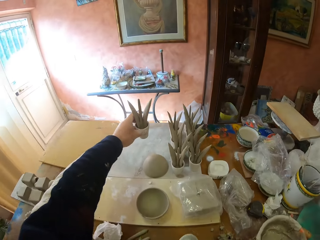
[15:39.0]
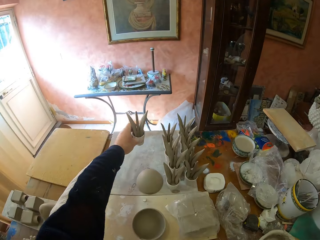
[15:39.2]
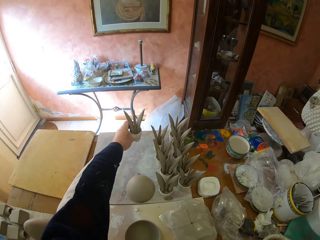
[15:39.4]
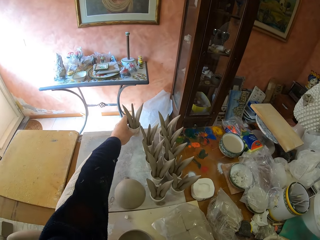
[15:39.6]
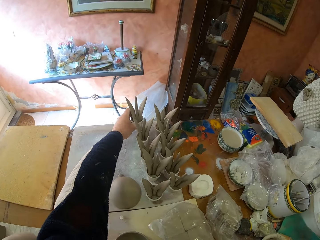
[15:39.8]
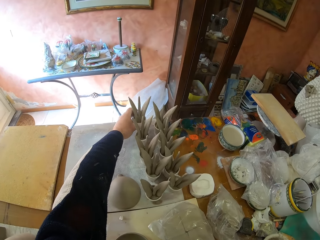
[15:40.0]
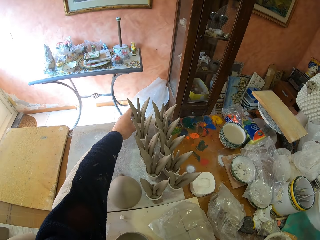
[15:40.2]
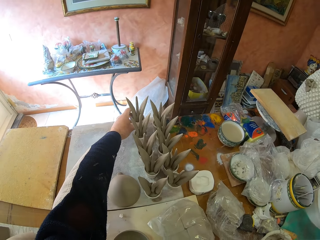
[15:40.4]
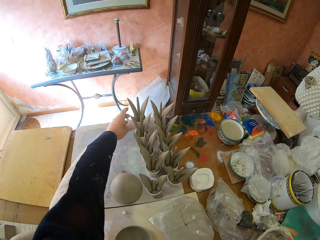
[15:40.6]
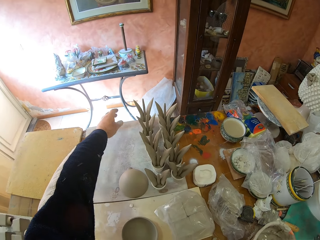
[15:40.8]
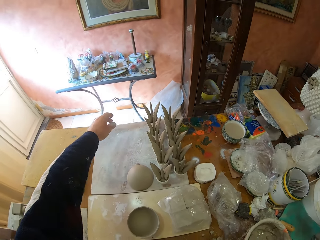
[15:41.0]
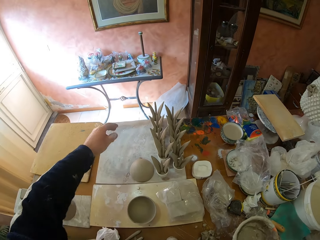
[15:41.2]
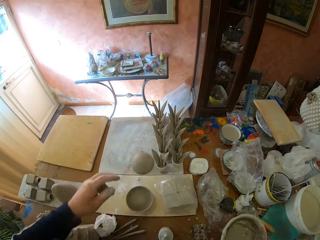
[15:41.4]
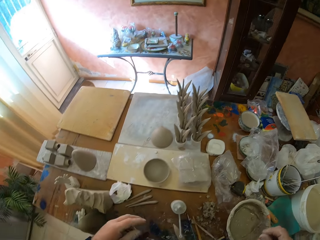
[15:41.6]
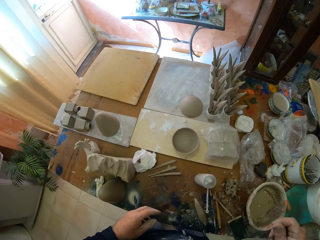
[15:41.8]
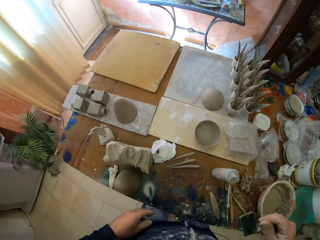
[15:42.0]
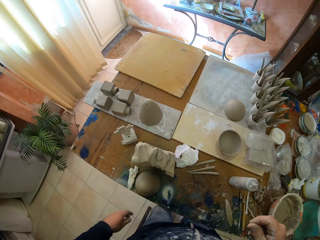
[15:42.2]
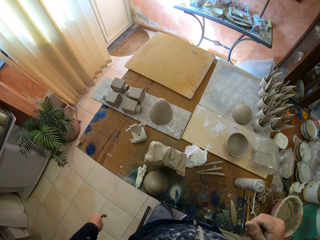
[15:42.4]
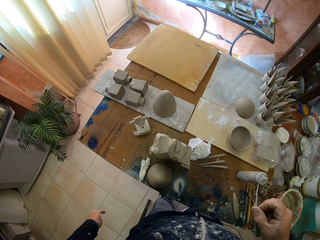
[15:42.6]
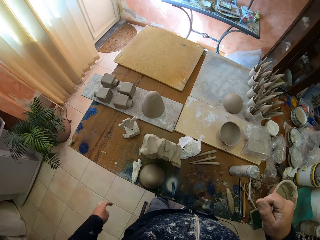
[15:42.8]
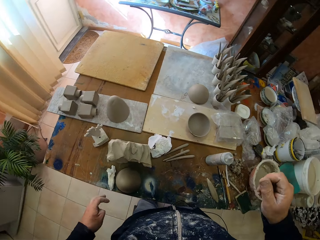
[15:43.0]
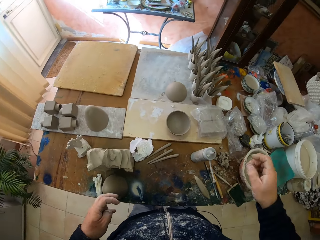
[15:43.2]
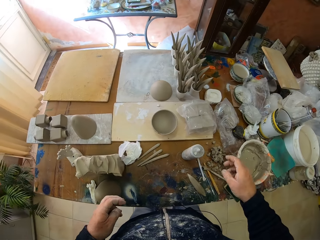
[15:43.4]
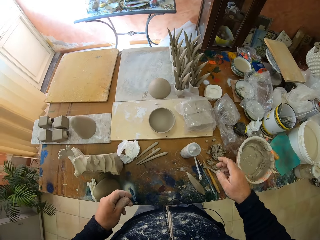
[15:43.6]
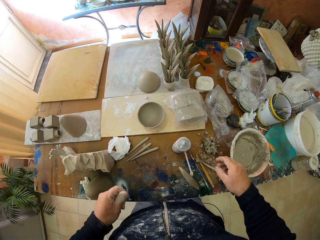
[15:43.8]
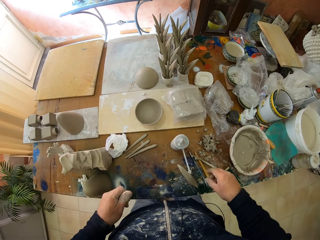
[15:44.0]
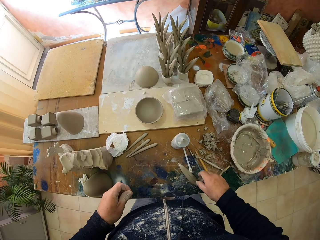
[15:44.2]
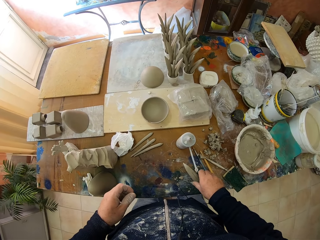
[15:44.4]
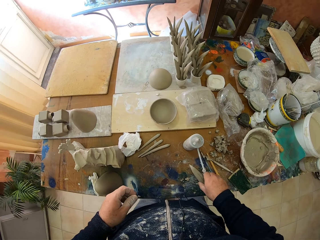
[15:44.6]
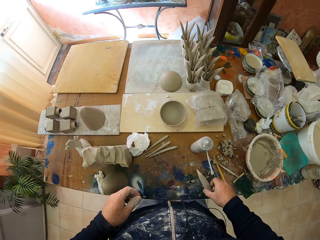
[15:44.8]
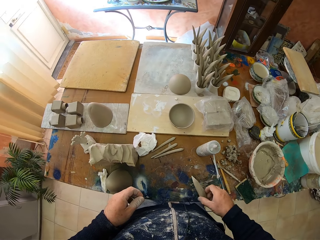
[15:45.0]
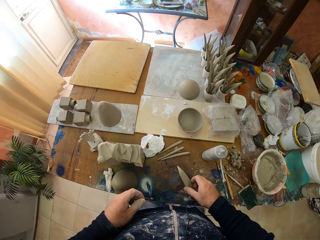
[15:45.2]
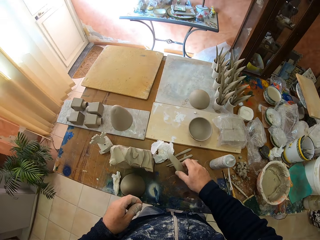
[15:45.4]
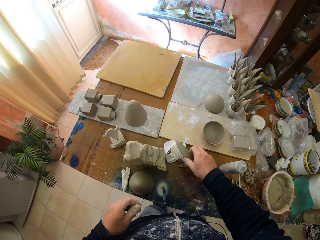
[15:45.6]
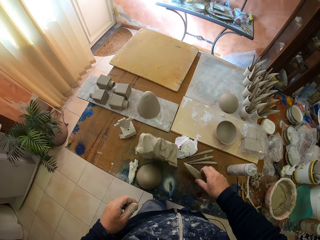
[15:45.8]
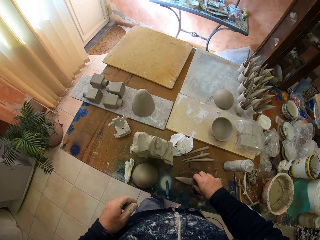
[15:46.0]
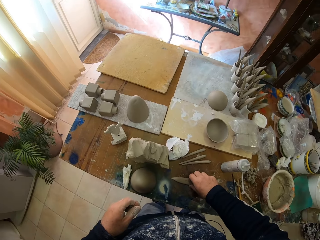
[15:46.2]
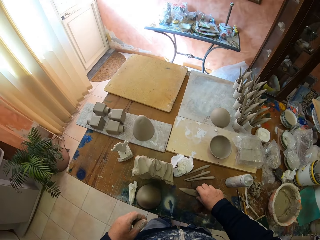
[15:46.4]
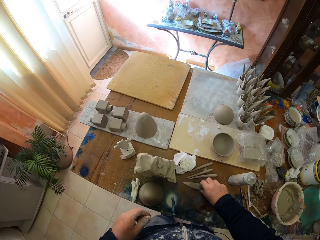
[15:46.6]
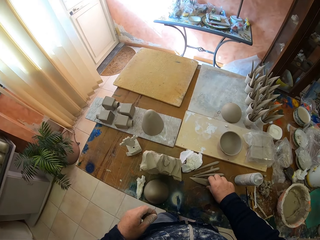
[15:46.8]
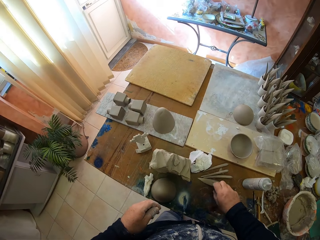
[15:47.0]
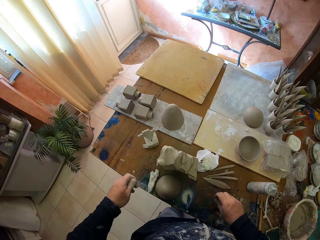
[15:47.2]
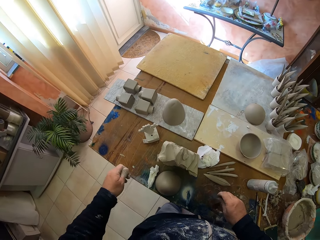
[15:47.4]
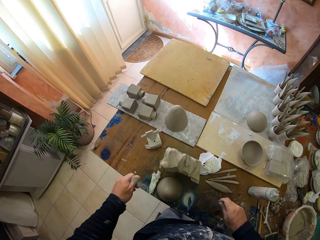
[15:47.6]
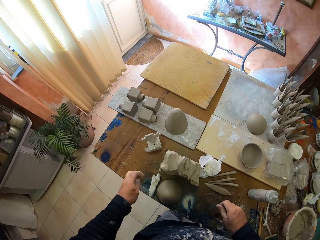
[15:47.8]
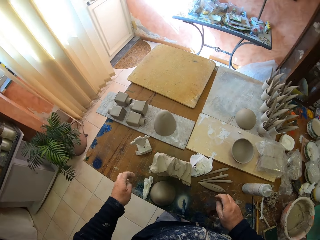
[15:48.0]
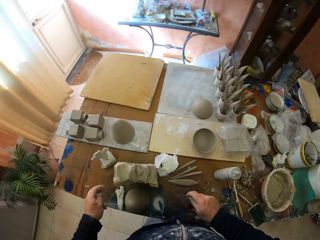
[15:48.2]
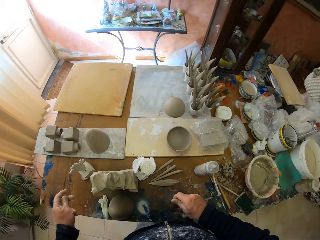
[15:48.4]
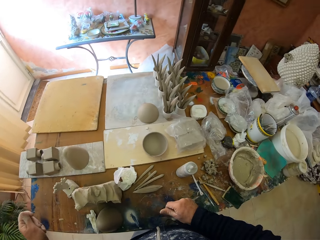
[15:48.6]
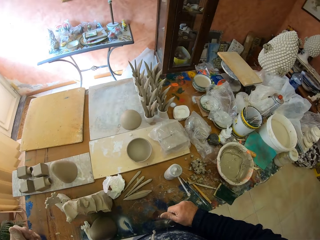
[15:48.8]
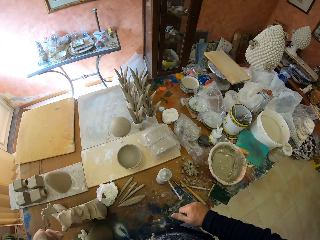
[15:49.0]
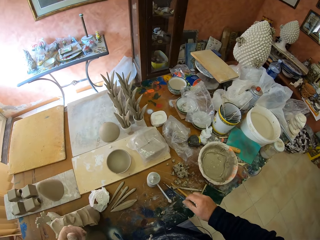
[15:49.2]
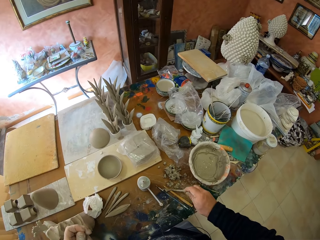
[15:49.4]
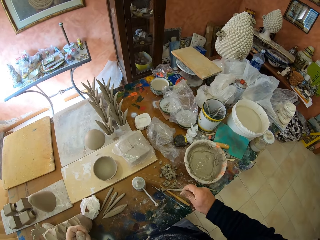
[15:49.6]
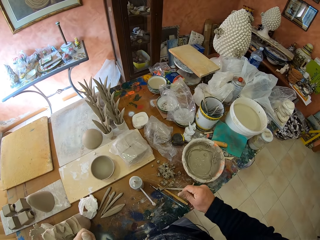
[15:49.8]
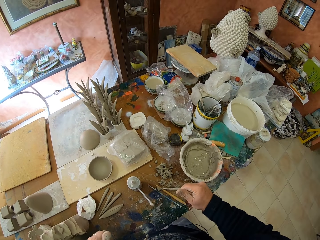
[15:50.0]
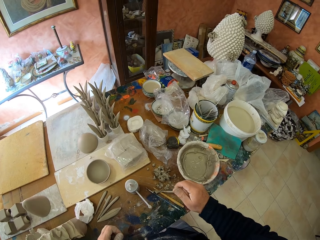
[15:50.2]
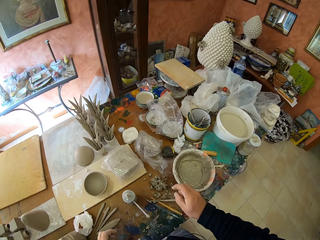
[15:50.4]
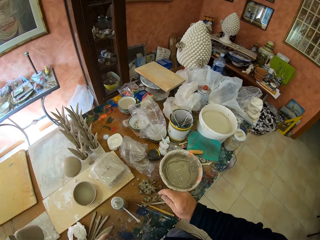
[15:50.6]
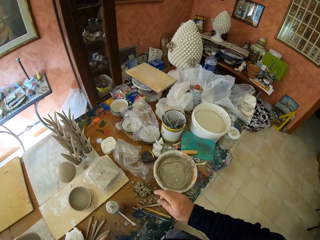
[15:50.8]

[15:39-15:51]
The camera wearer puts the sculpture in front of the table. They grab dry clay. They put the clay on the table.

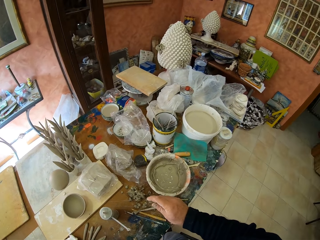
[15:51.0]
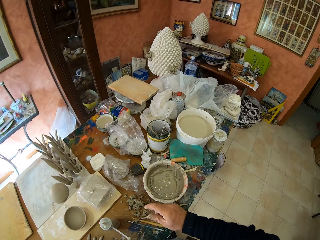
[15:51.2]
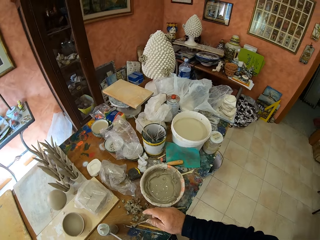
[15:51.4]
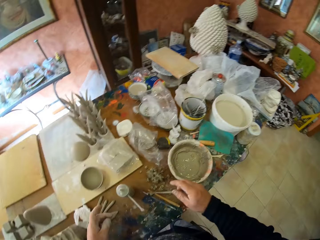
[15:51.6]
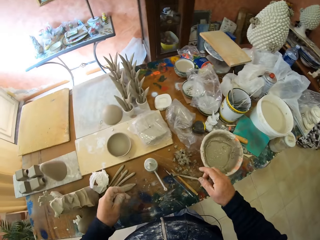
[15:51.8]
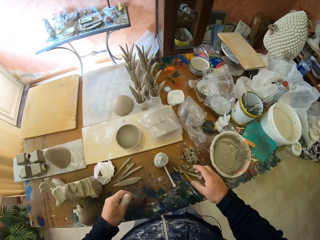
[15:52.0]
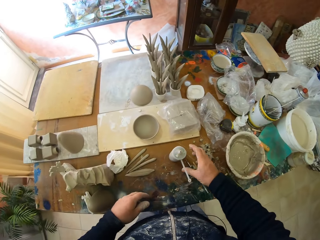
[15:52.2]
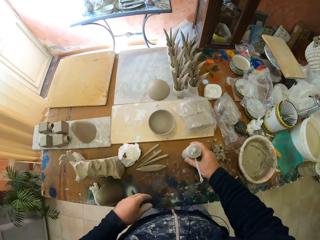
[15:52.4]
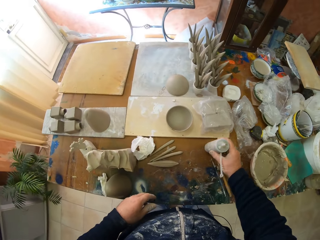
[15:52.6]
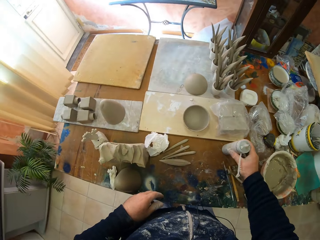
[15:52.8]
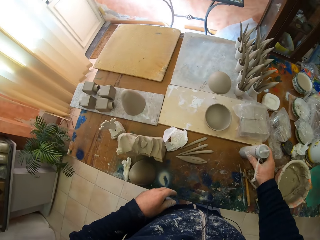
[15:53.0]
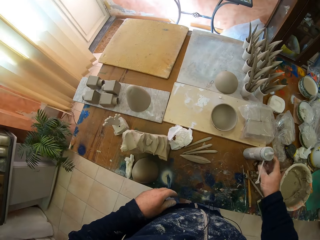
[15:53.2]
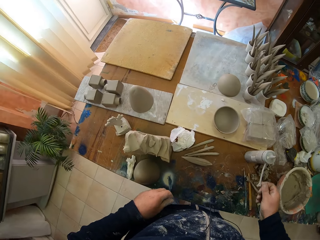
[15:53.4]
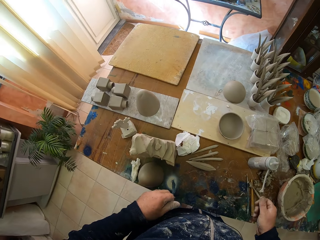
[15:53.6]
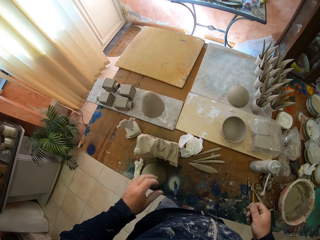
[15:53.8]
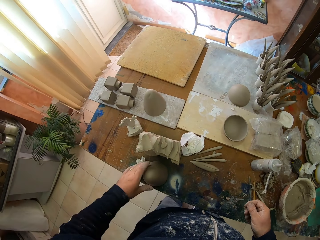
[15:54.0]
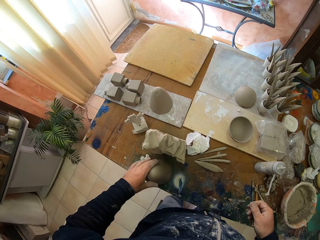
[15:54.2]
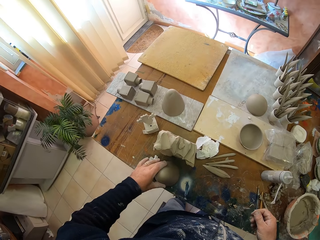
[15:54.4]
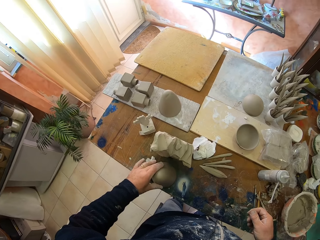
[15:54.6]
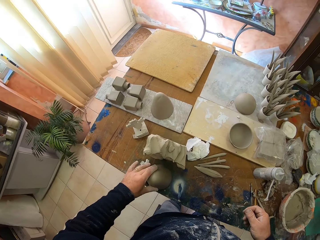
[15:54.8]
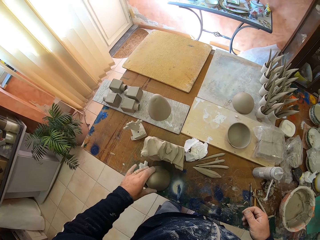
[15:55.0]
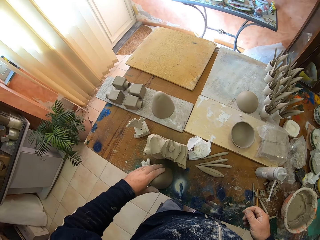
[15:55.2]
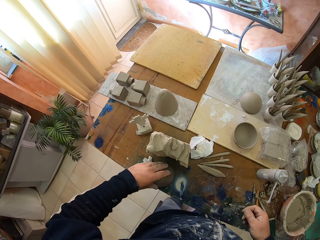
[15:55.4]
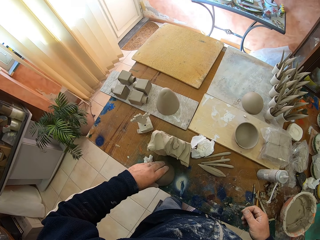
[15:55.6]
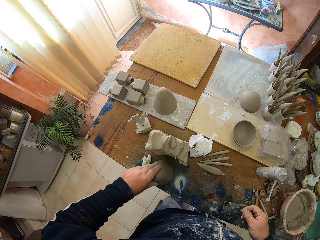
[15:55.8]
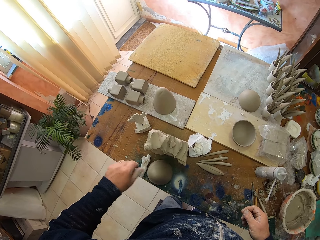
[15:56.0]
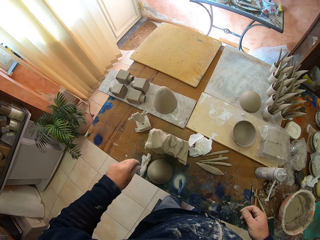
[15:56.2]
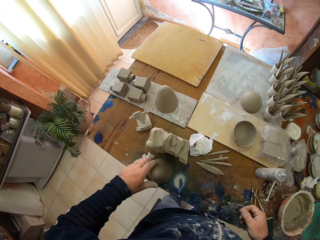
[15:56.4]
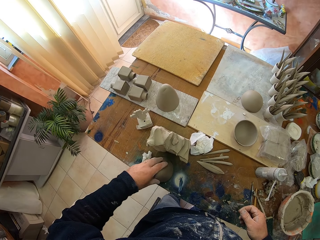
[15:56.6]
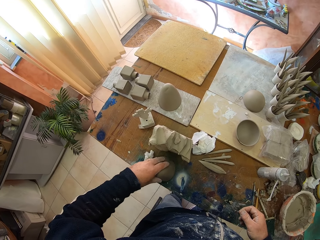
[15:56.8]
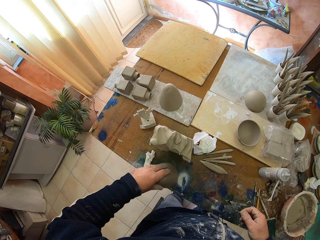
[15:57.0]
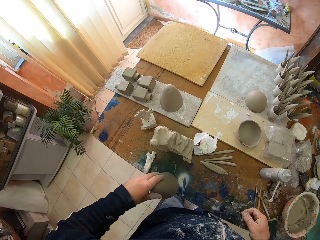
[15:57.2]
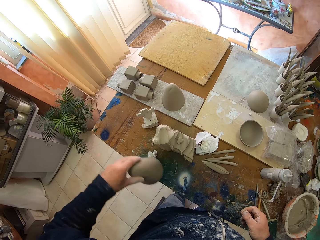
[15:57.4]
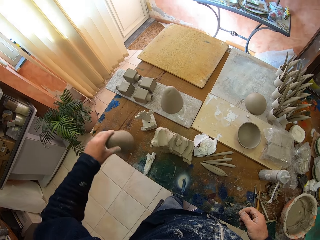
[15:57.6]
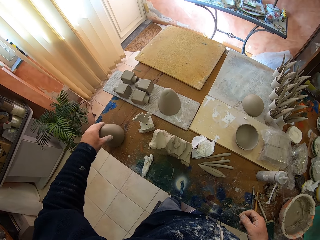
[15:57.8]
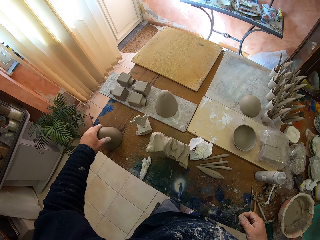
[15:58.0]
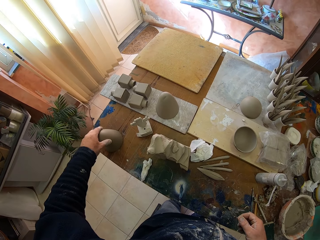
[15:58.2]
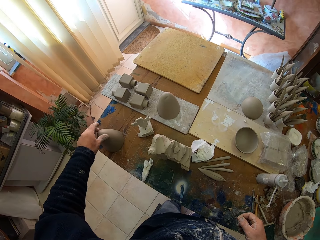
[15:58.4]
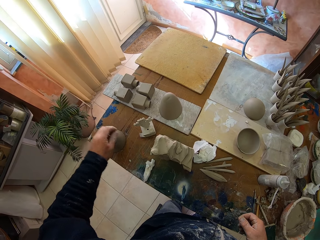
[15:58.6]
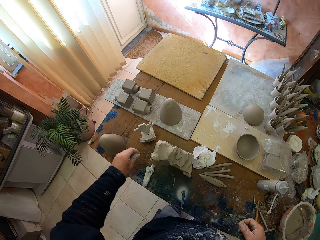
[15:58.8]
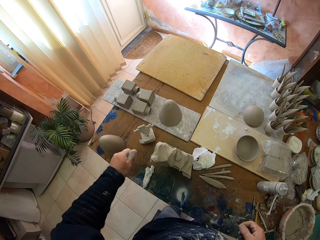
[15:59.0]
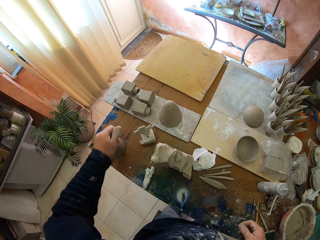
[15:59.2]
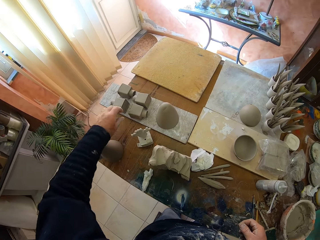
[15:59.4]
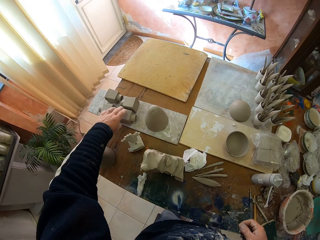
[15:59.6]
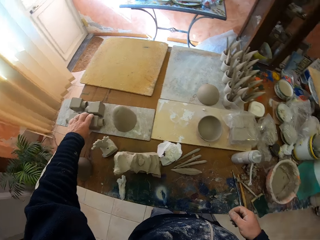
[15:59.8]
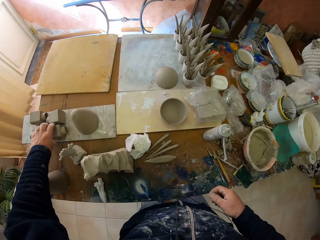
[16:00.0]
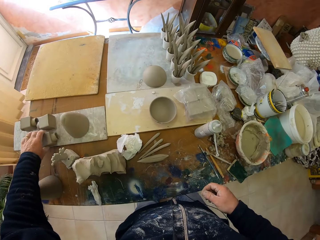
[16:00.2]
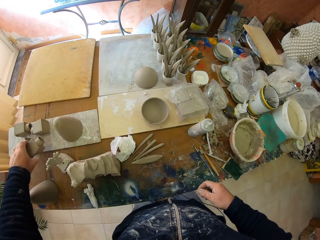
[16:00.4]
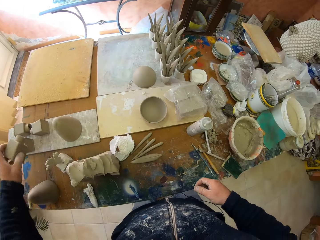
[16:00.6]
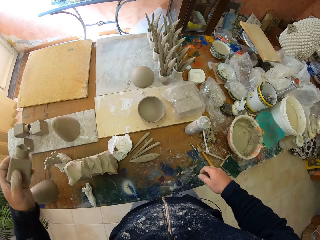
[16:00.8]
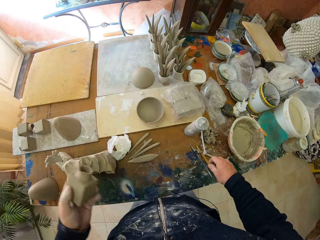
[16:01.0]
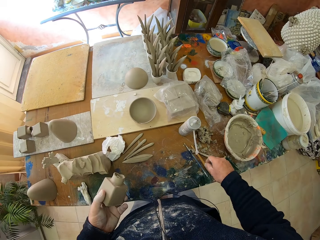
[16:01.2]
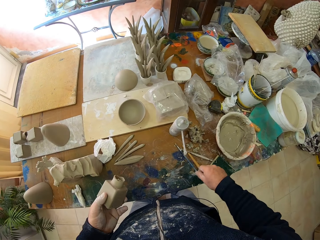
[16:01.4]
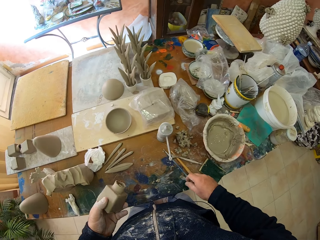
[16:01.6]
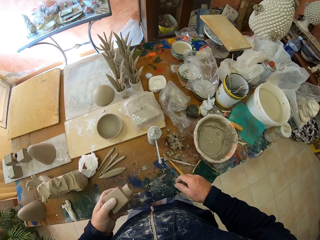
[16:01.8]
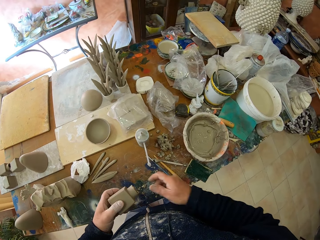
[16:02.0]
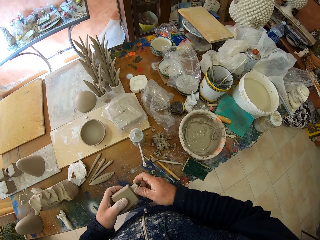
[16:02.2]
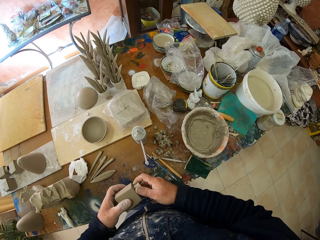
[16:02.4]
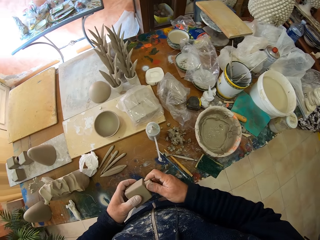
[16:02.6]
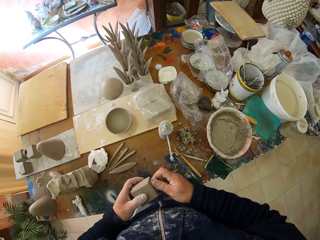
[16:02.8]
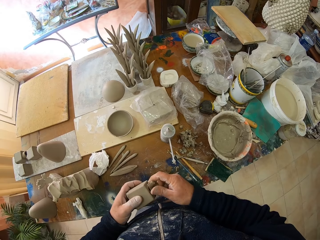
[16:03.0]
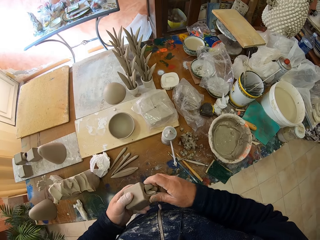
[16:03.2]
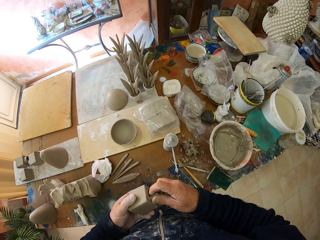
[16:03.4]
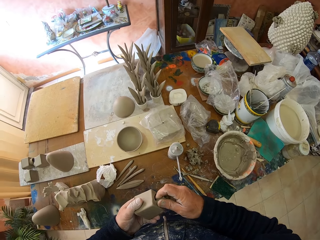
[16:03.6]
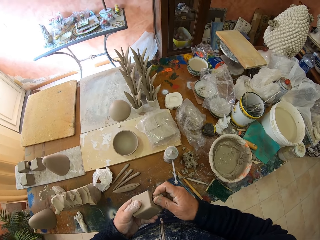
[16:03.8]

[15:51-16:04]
The camera wearer moves something. They move the clay on the table. They grab dry clay.
